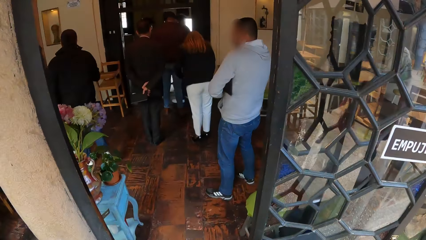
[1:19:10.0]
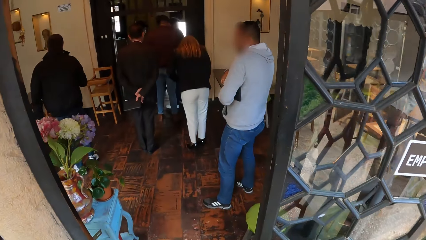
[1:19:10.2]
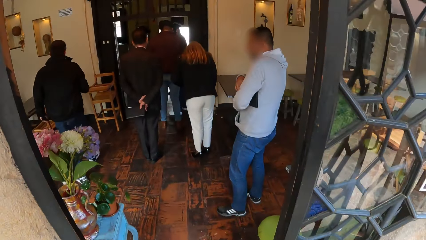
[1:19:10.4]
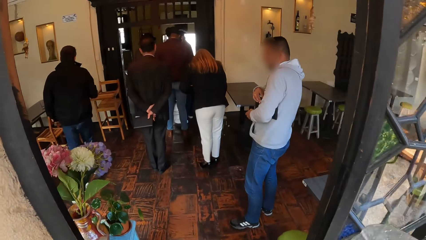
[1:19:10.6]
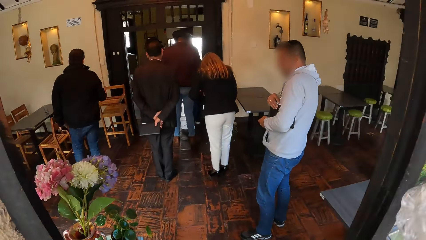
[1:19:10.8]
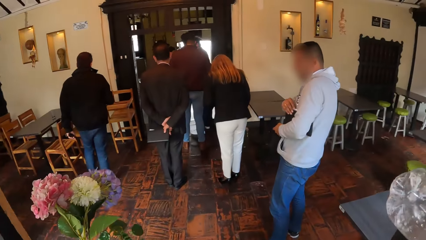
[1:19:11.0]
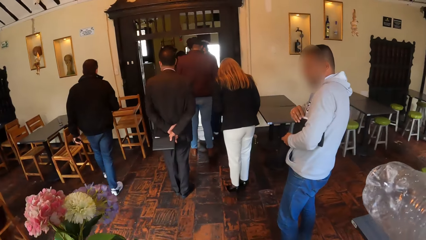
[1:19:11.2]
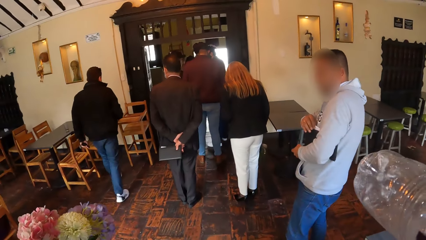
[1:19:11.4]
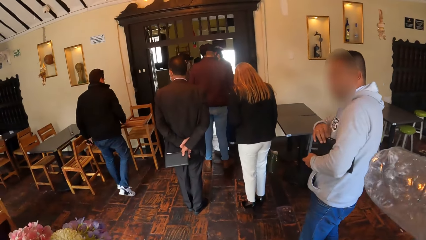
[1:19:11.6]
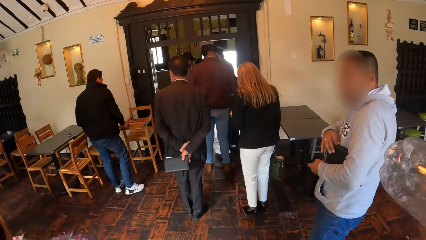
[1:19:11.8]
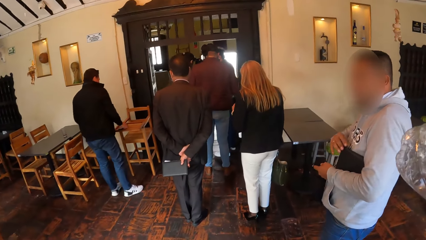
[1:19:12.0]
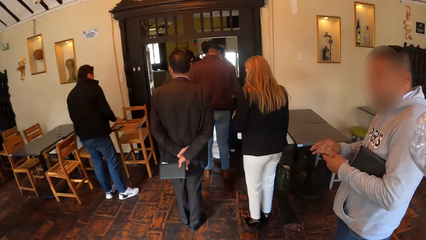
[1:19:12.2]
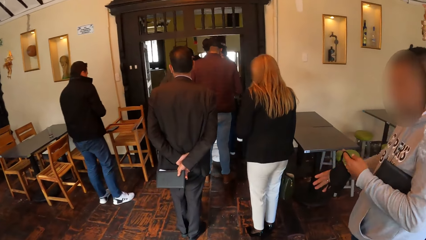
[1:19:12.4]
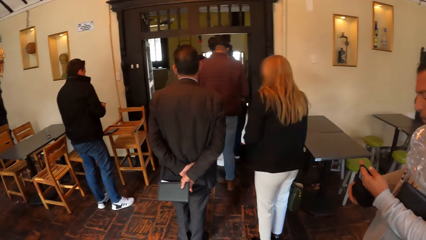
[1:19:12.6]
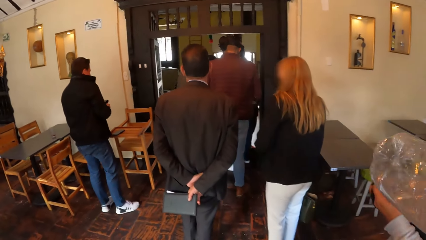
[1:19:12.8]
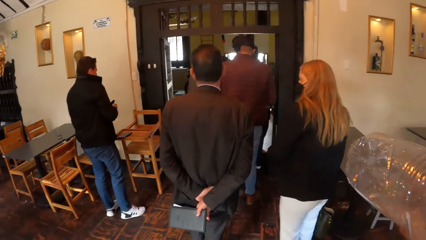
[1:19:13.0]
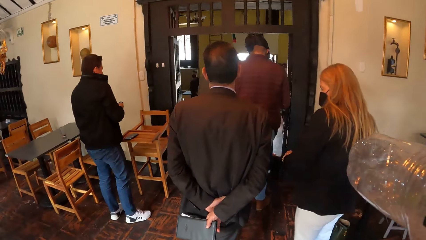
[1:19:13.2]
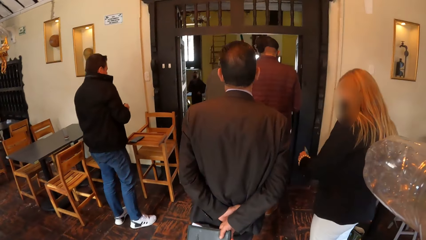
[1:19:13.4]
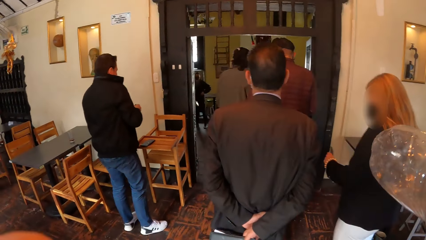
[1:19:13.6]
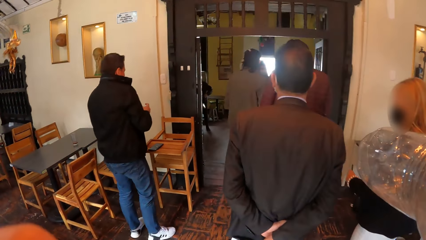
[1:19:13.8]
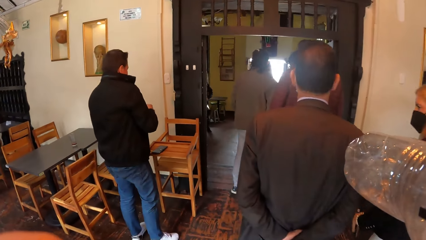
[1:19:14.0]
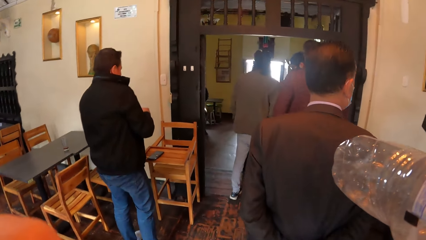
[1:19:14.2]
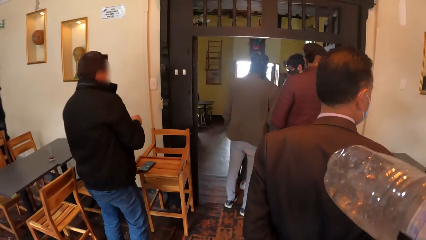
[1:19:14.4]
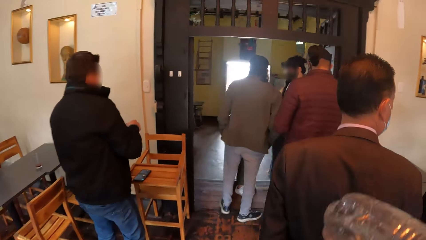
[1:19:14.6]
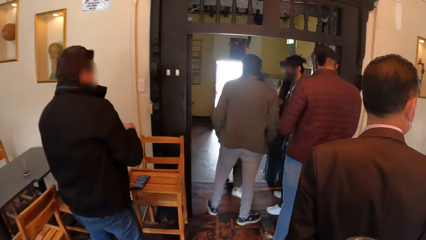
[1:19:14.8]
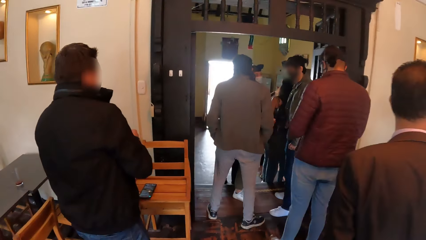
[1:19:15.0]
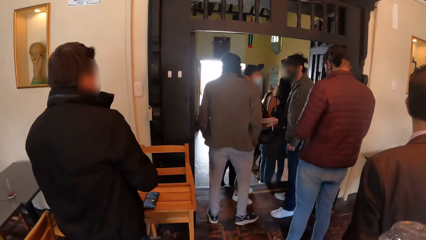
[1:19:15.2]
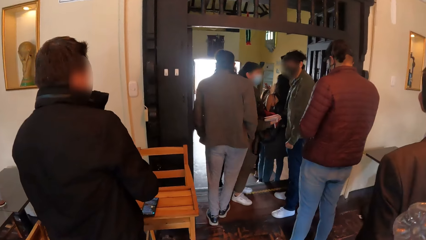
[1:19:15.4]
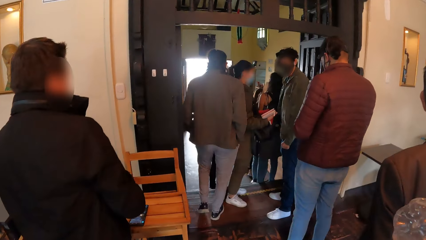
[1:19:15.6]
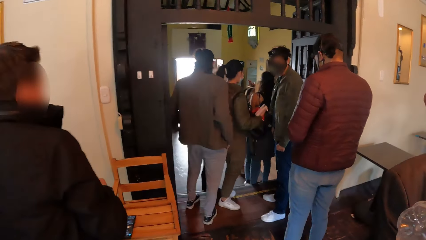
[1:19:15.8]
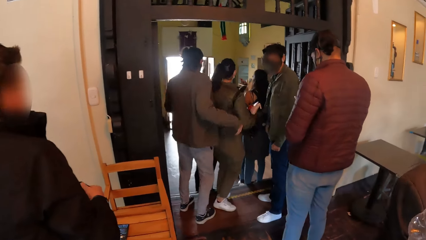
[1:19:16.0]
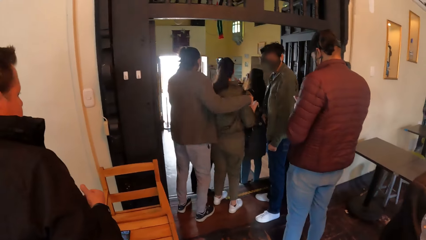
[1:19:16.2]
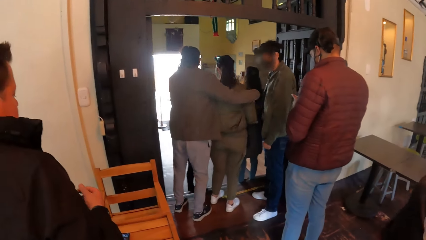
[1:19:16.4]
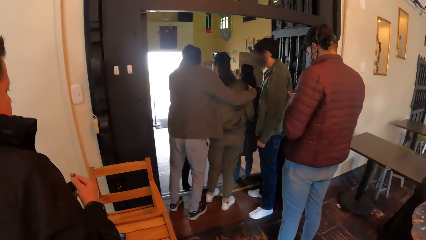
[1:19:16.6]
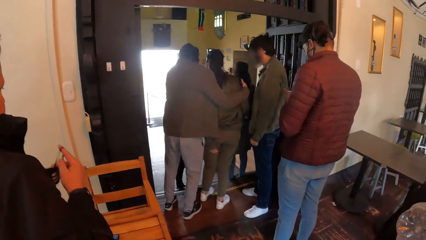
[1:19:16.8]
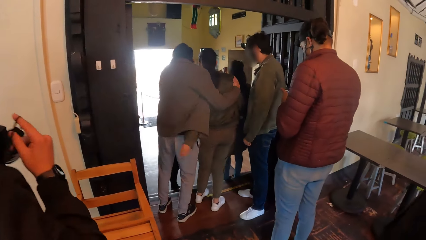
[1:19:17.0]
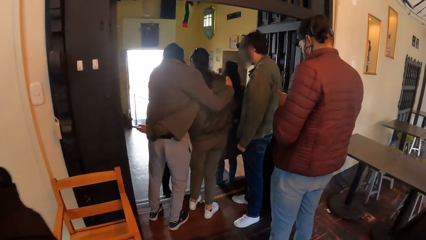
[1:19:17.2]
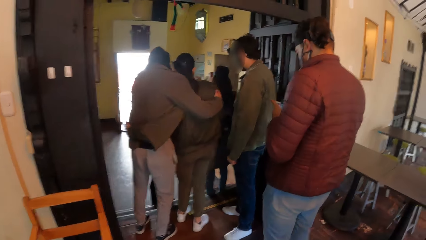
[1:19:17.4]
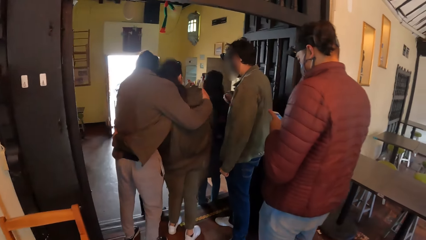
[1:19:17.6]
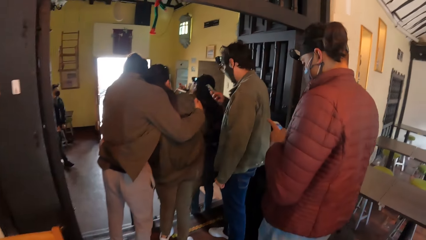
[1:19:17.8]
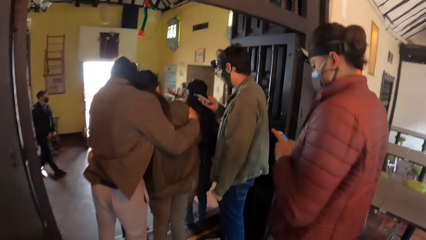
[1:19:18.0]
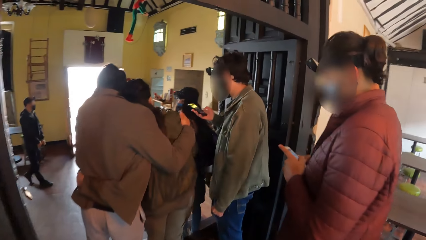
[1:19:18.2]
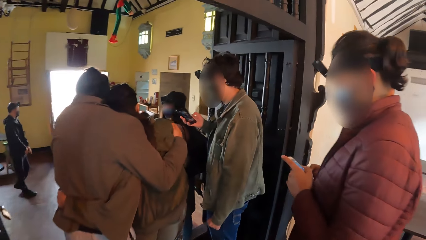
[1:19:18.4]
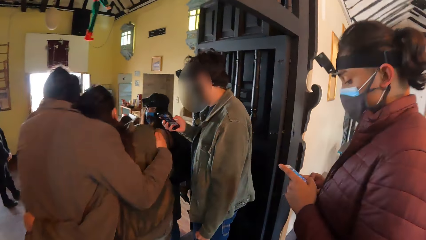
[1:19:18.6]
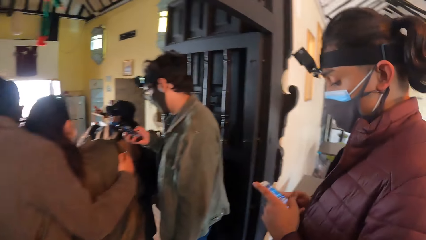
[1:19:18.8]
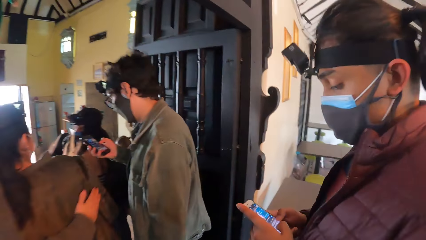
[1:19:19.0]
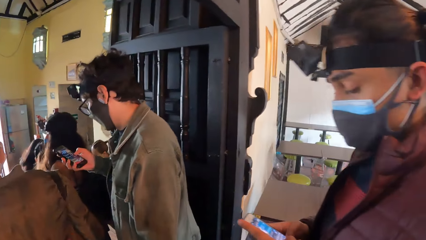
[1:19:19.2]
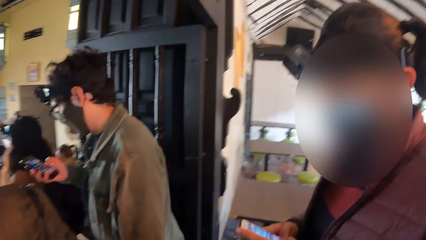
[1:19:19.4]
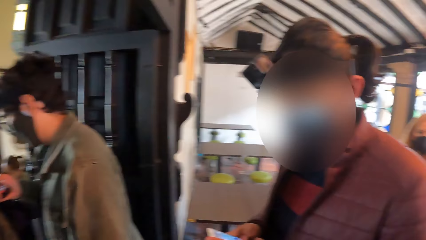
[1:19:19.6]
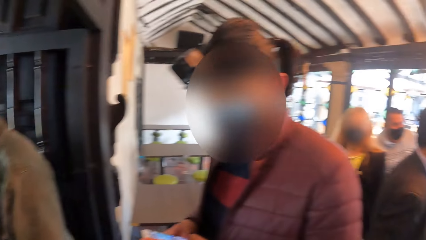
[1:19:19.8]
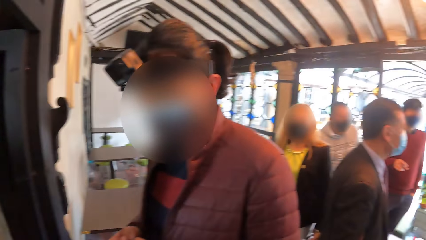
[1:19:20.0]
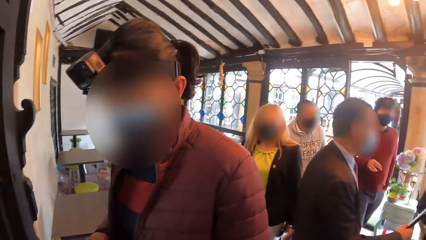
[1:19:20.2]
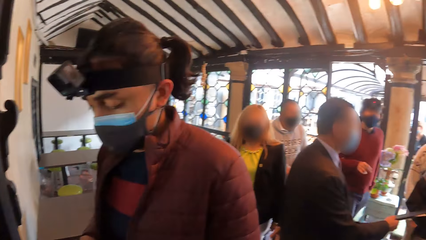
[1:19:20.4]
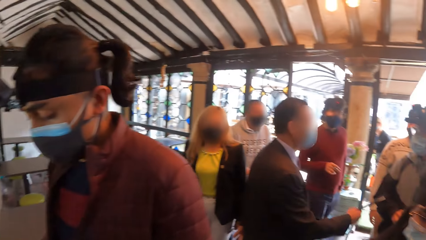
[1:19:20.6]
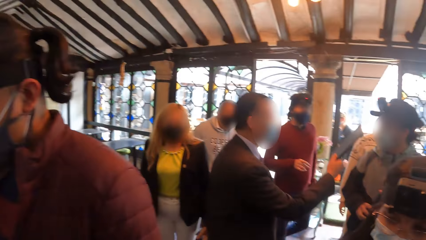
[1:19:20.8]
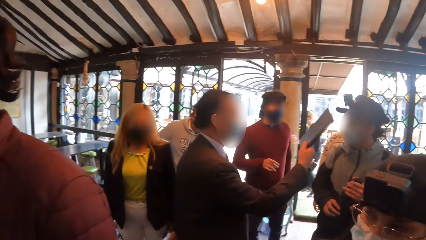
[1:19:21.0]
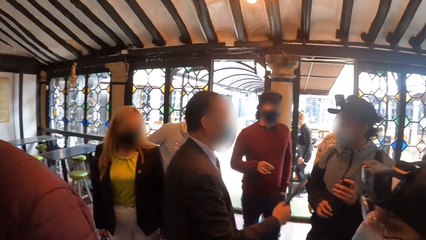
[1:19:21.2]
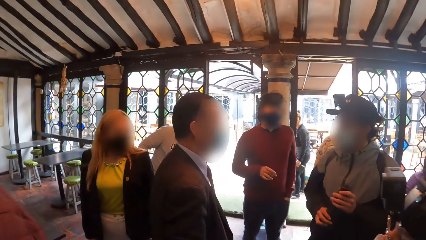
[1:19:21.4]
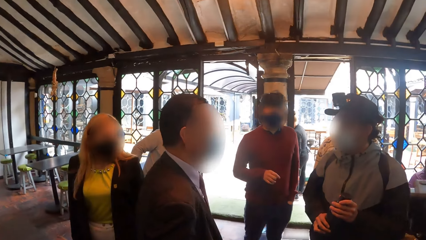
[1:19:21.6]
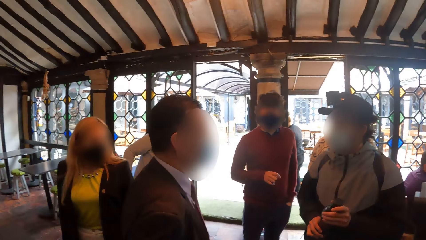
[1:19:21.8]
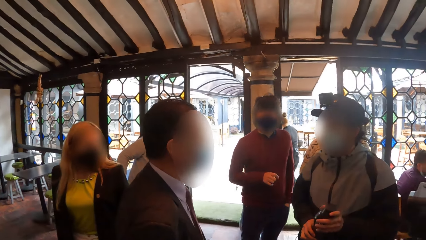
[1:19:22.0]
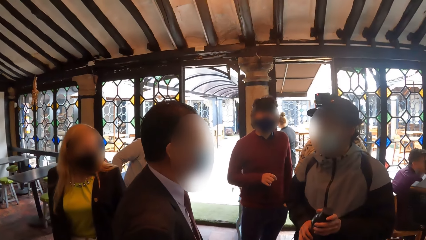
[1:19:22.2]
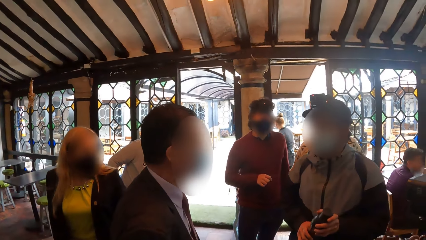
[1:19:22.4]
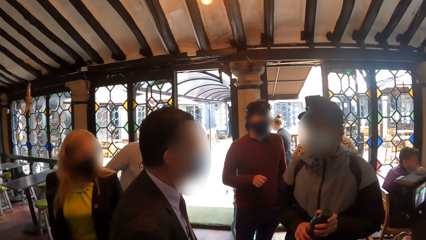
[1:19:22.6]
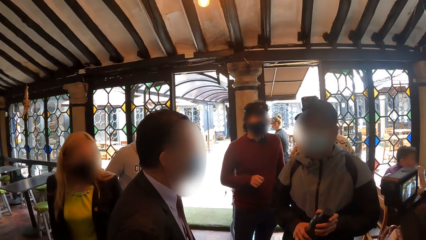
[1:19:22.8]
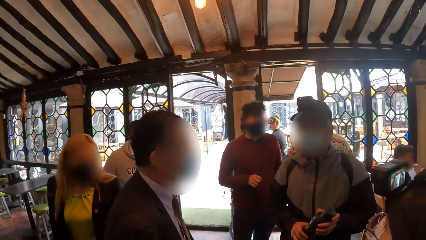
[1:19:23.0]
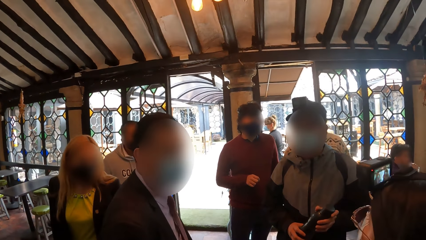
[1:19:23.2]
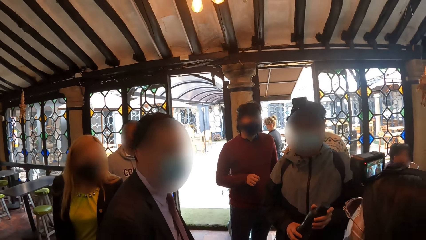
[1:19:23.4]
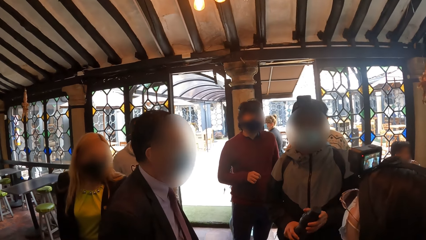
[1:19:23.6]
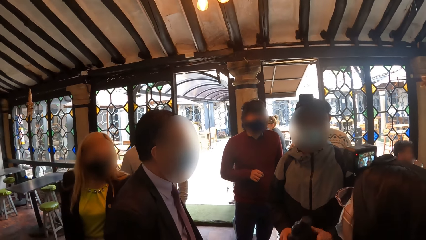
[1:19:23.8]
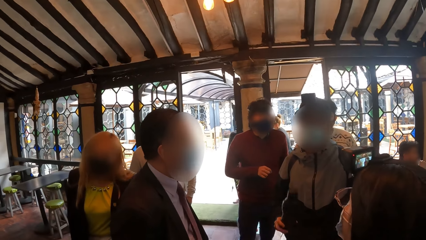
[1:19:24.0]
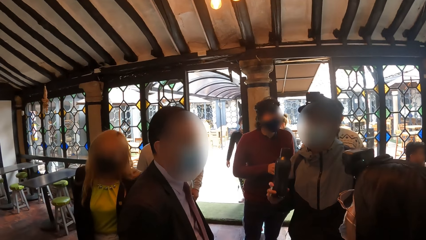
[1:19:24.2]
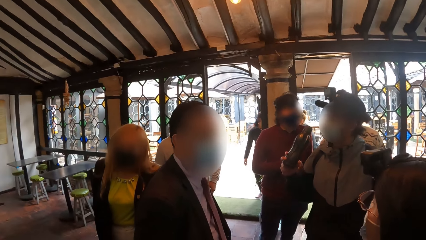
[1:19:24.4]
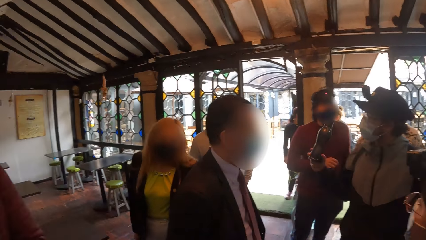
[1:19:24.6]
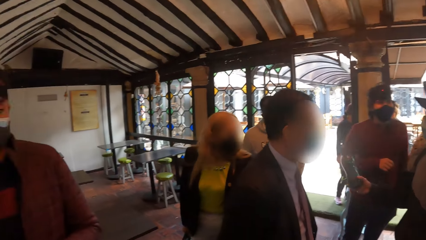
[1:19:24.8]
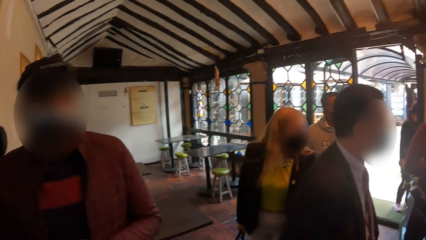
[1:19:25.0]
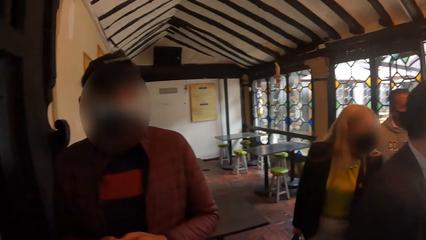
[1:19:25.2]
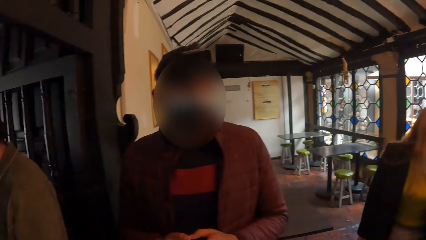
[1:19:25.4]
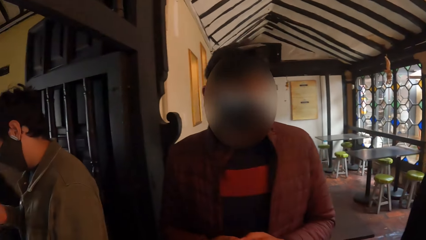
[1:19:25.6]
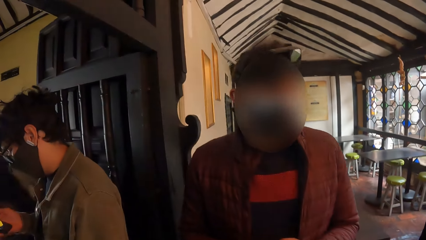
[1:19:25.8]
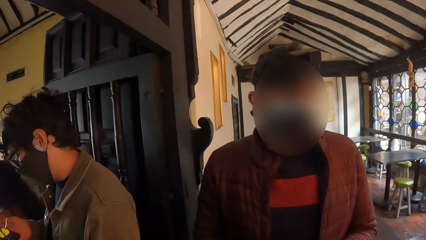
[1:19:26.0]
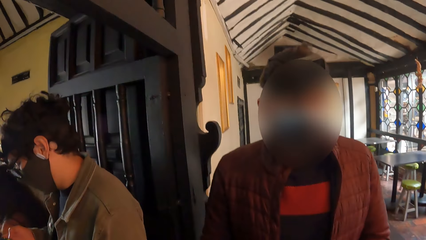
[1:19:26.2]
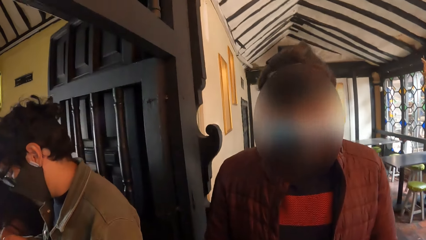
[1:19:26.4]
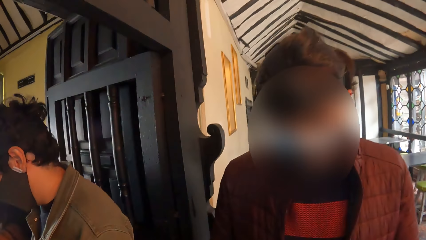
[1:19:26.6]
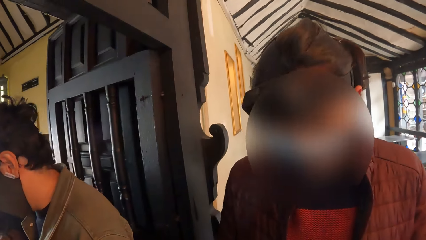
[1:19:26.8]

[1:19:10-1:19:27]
The camera wearer walks into a restaurant. A man operates a mobile phone with both hands. Another man operates a mobile phone with his right hand. A third man interacts with another man. The camera wearer looks around.
